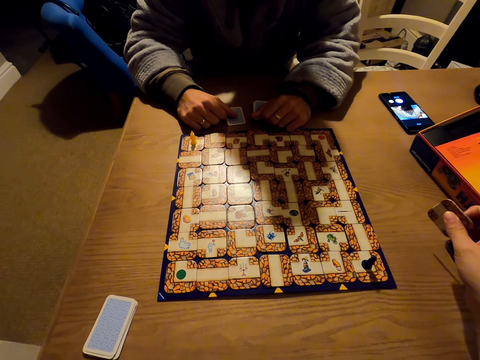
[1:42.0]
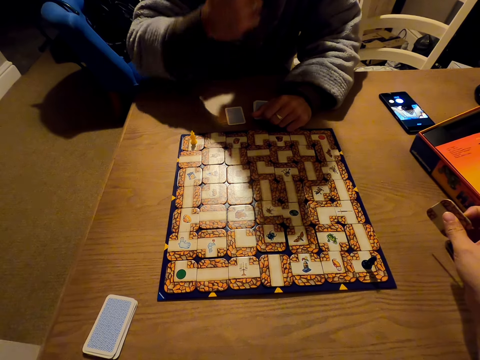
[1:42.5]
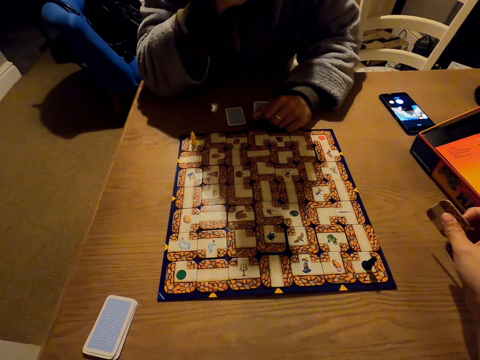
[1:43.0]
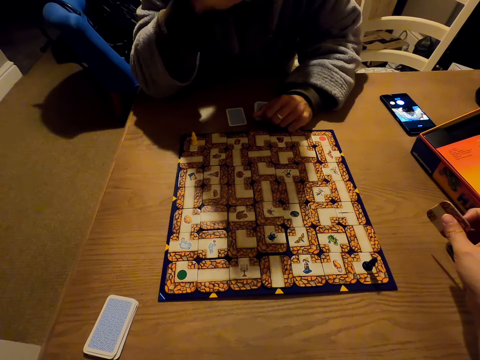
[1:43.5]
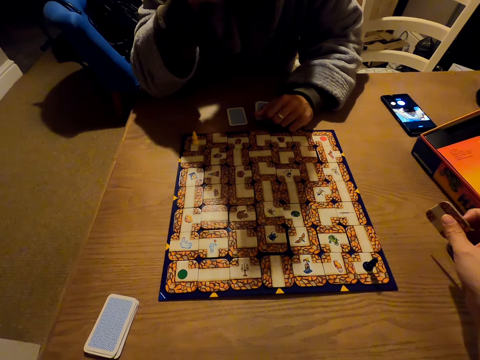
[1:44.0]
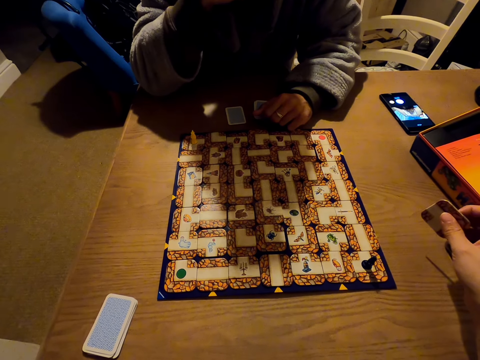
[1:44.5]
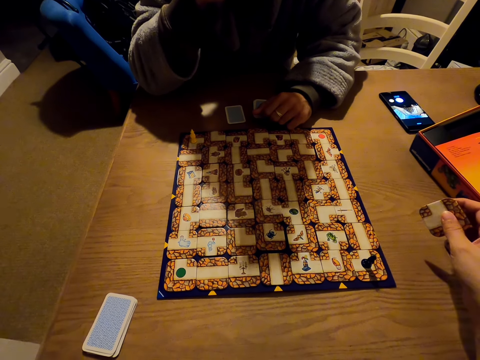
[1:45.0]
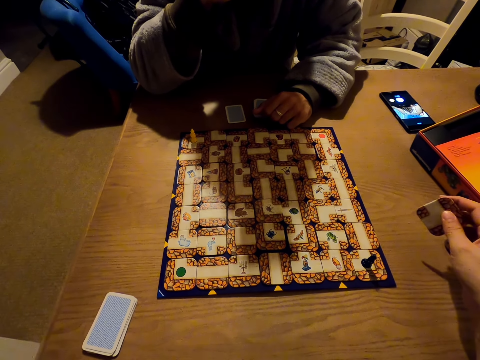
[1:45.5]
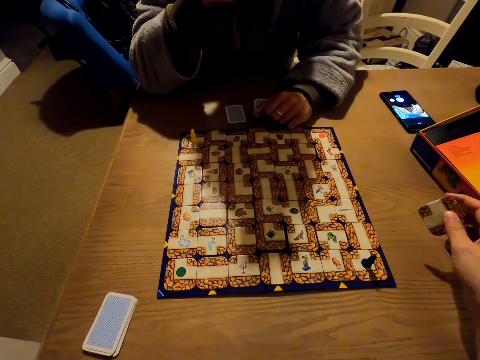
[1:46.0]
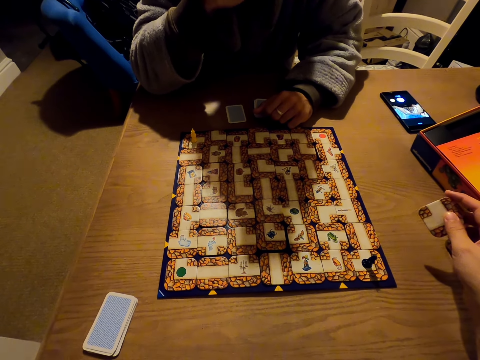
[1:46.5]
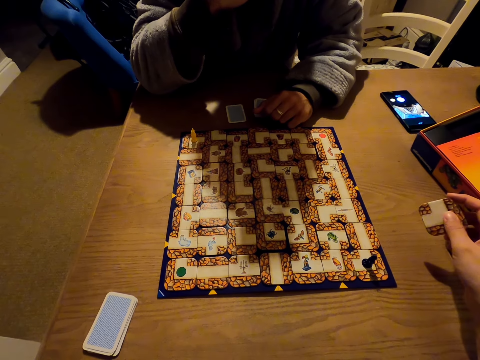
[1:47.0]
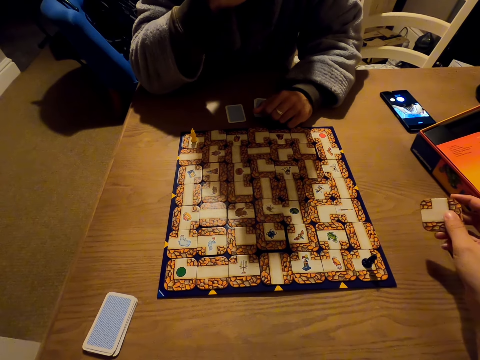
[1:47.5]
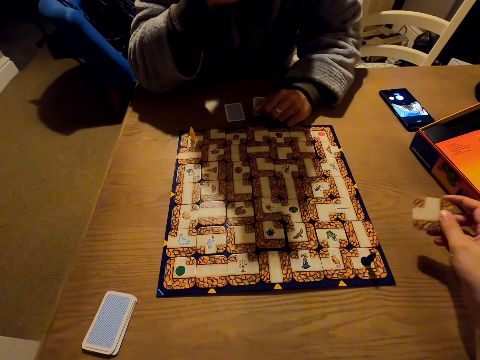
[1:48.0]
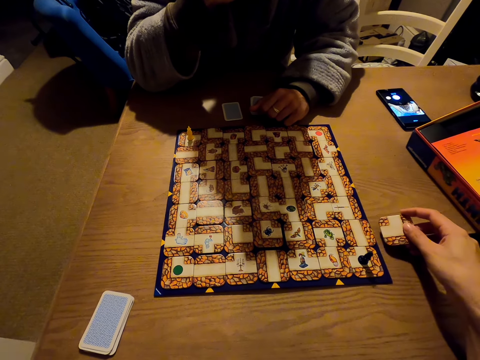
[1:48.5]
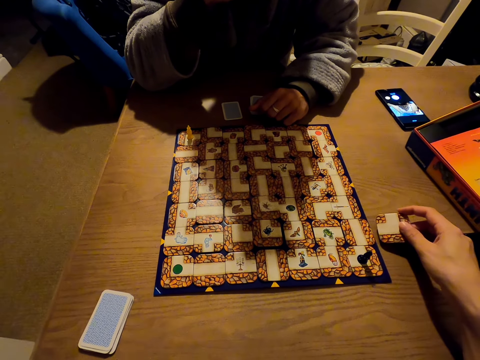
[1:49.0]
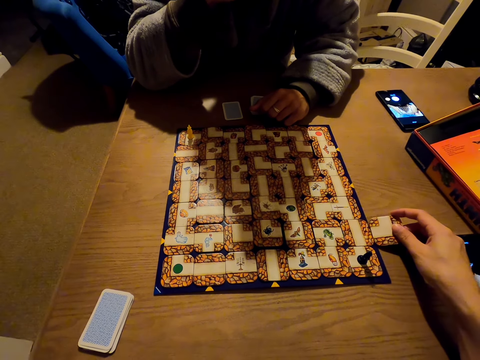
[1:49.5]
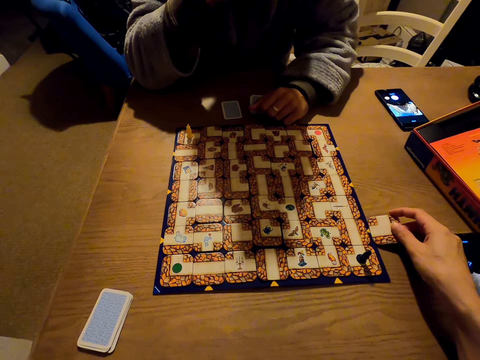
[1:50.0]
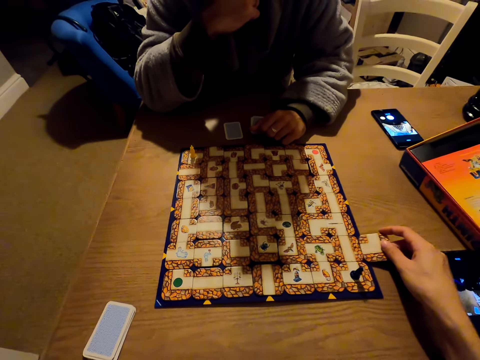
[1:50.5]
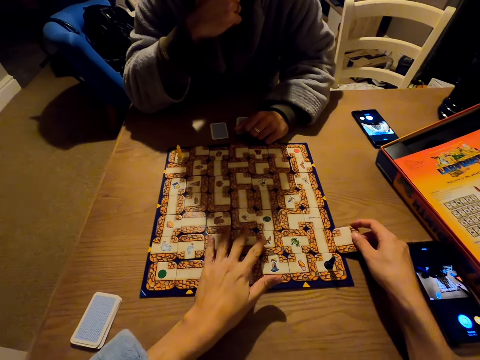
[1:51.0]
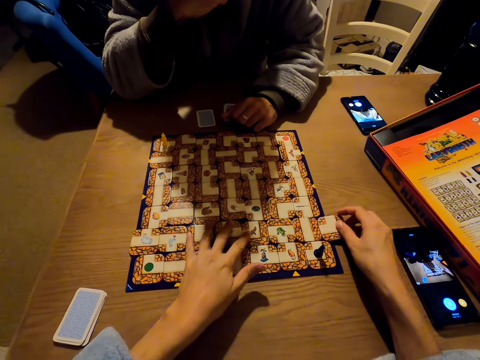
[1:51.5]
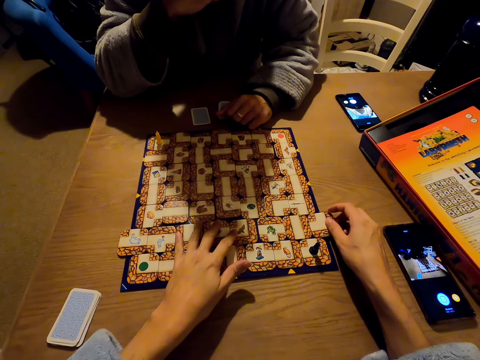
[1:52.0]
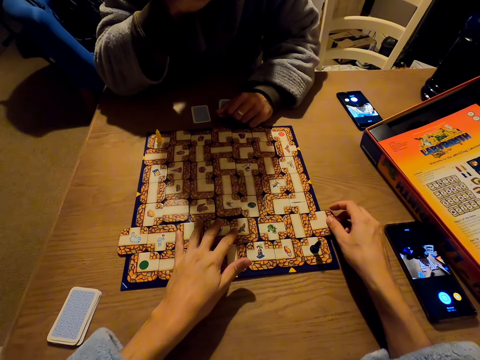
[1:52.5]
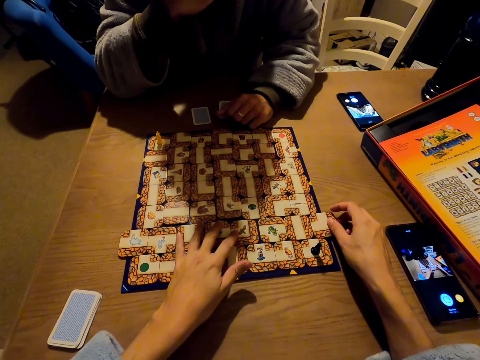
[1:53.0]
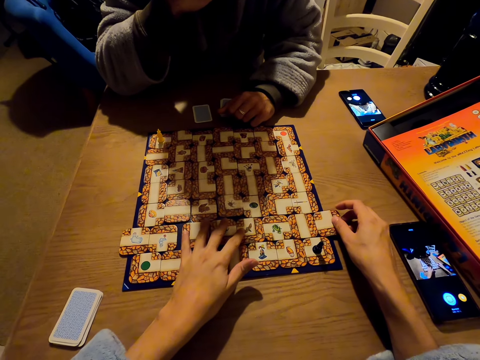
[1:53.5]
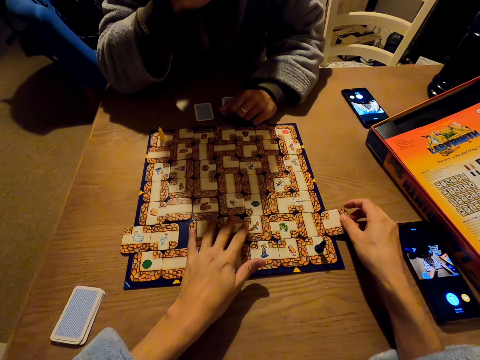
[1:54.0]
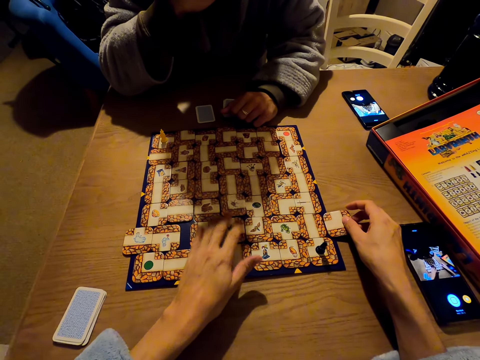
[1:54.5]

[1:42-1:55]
The camera wearer plays the labyrinth board game.

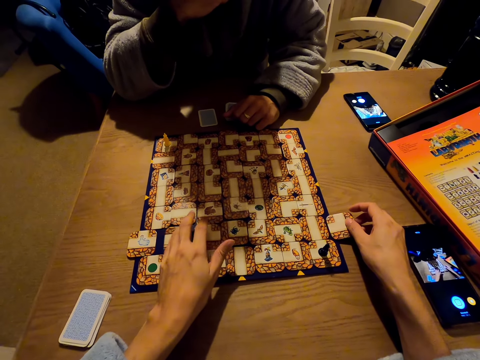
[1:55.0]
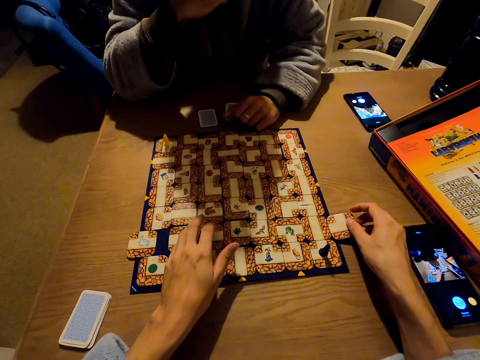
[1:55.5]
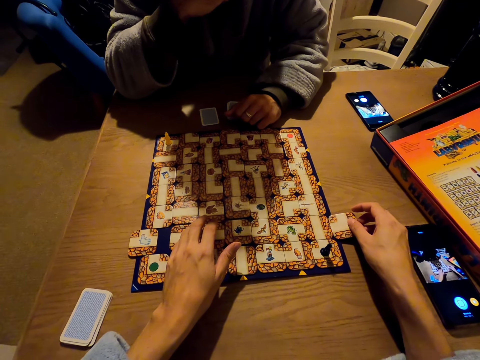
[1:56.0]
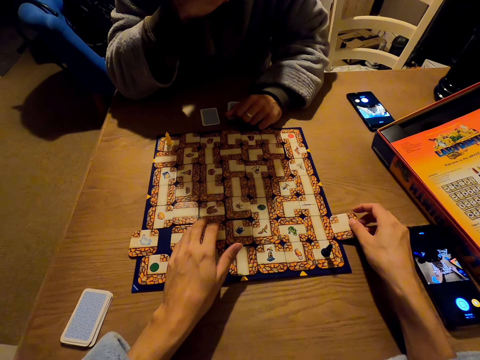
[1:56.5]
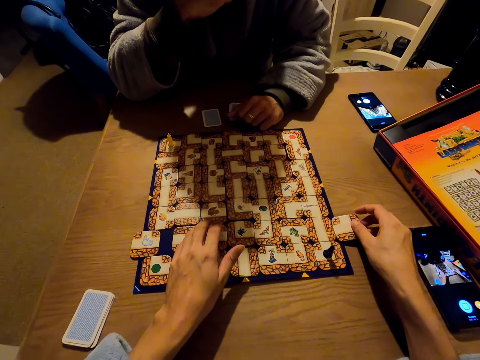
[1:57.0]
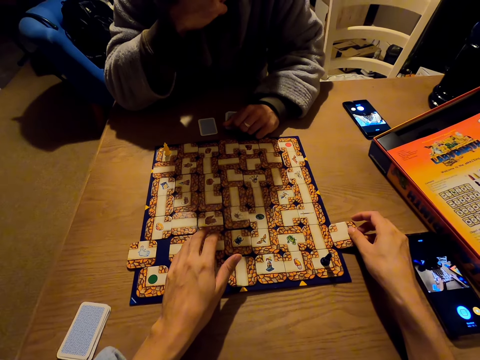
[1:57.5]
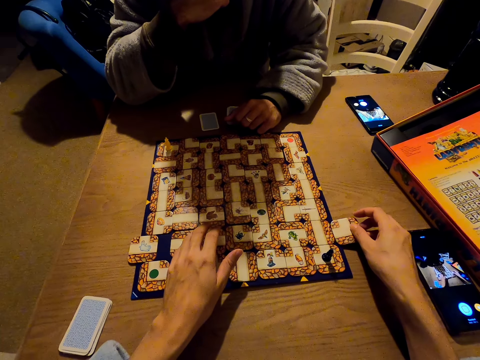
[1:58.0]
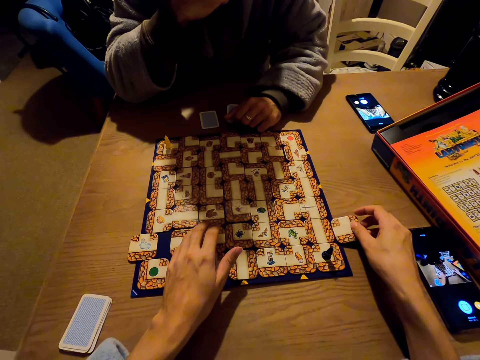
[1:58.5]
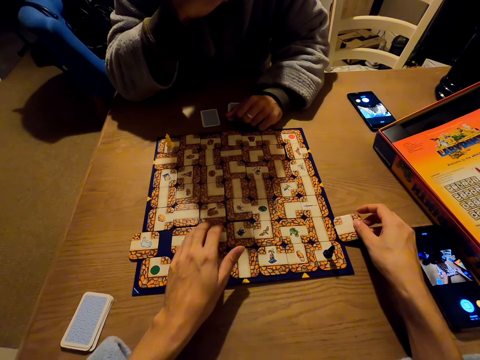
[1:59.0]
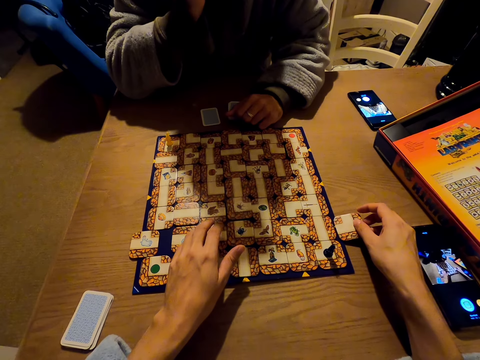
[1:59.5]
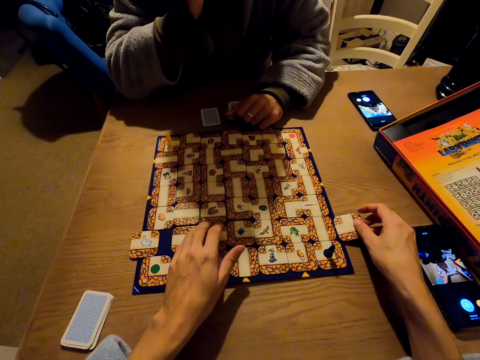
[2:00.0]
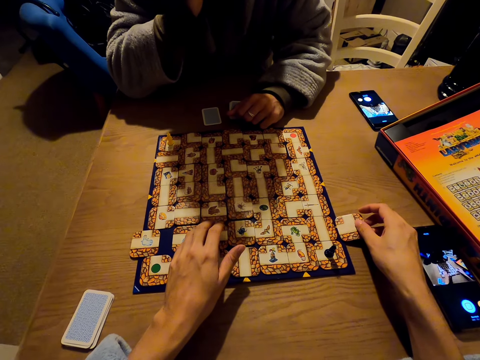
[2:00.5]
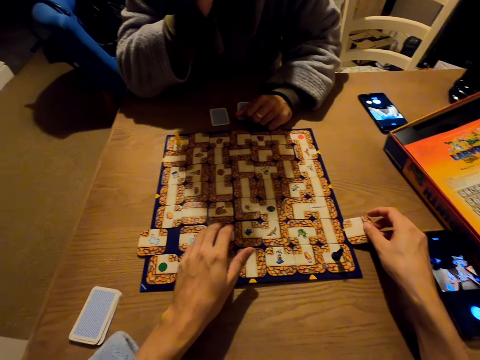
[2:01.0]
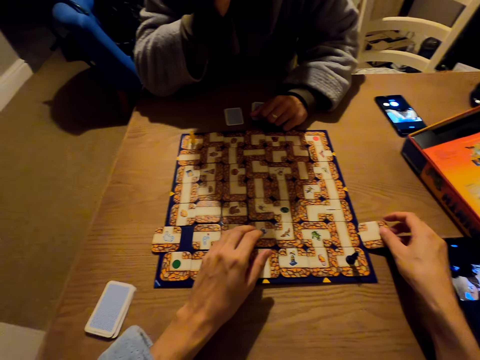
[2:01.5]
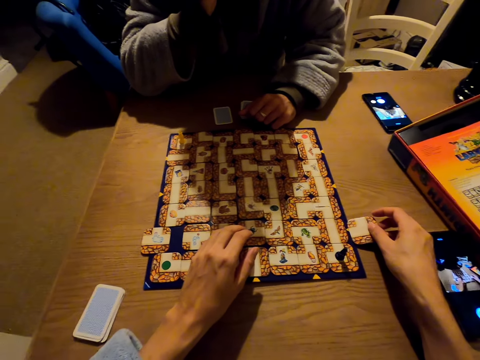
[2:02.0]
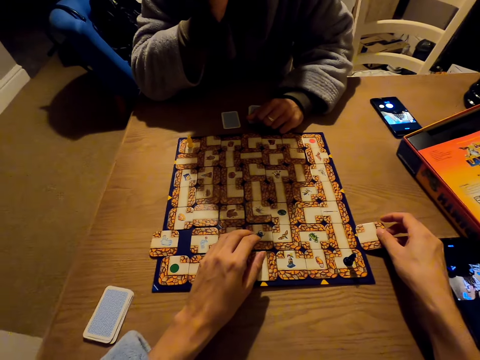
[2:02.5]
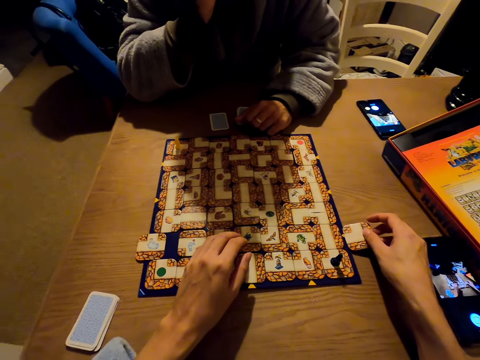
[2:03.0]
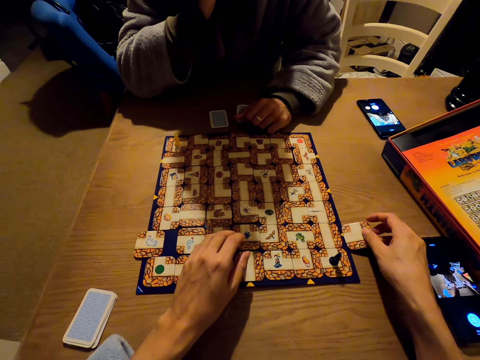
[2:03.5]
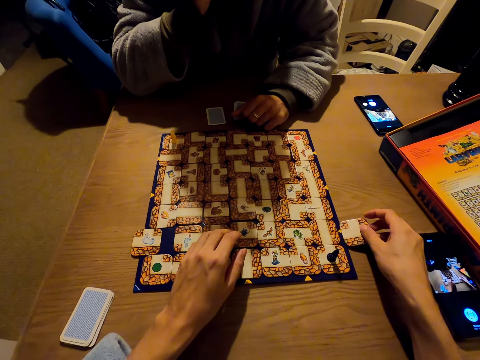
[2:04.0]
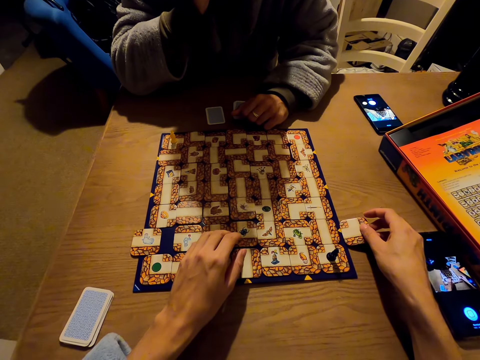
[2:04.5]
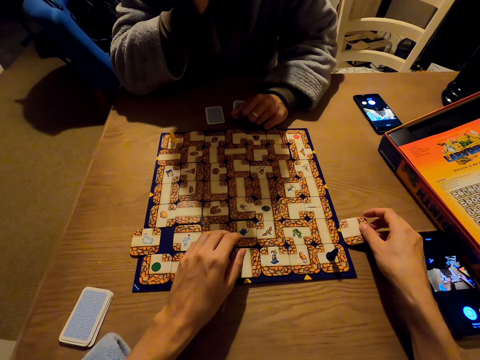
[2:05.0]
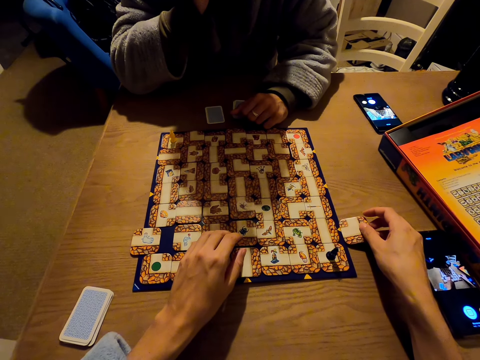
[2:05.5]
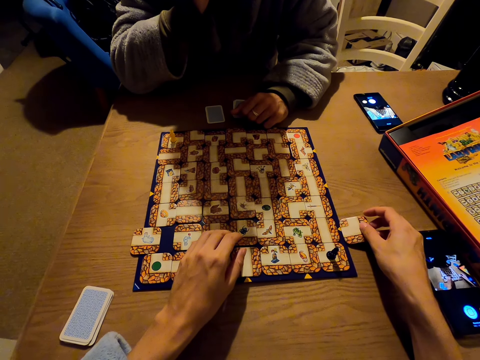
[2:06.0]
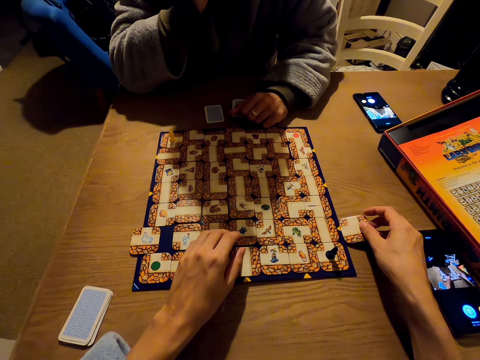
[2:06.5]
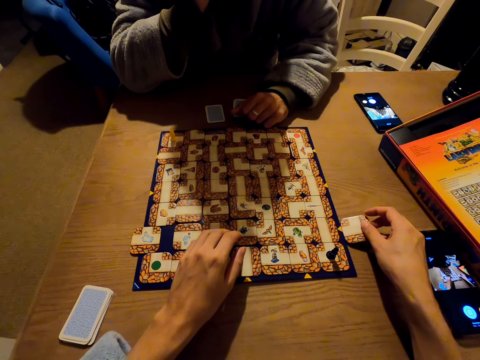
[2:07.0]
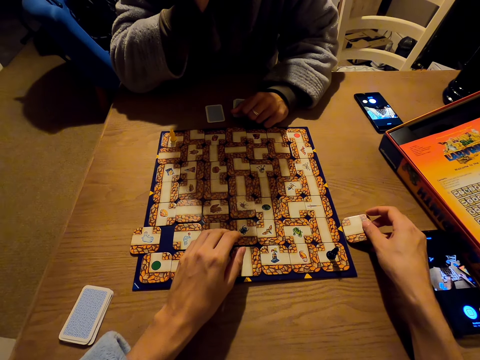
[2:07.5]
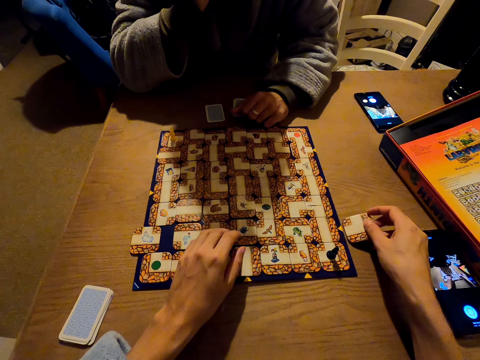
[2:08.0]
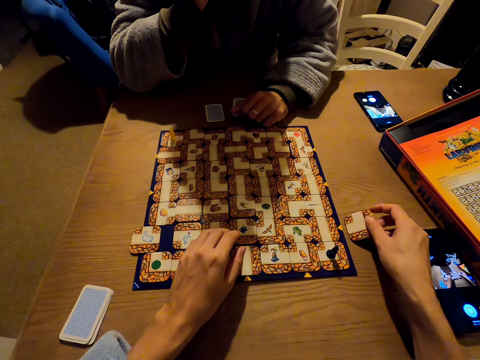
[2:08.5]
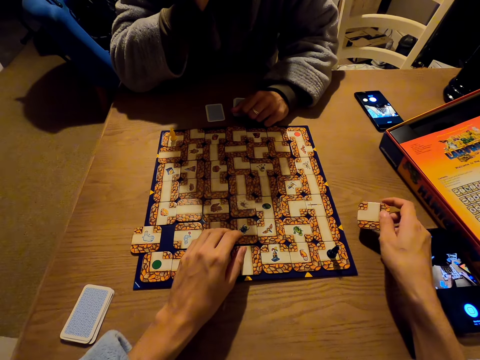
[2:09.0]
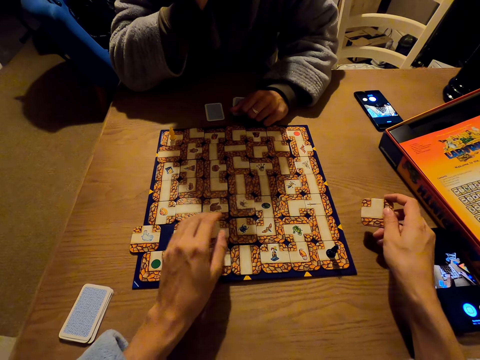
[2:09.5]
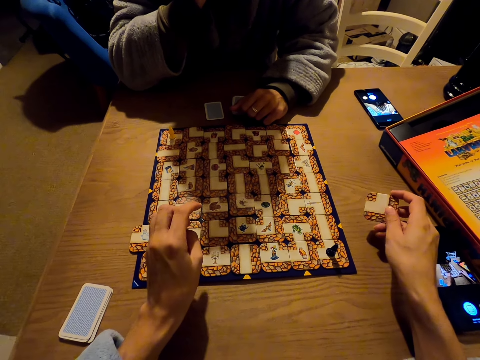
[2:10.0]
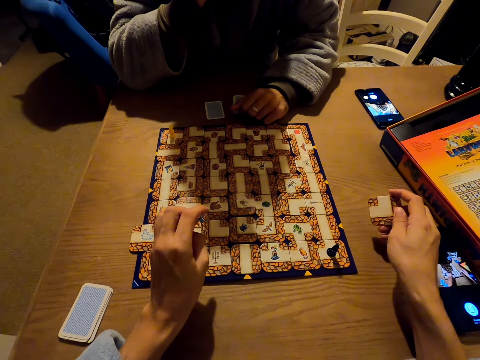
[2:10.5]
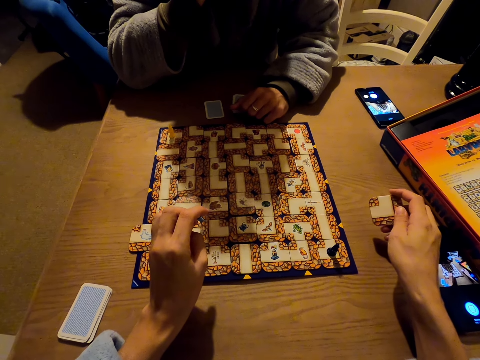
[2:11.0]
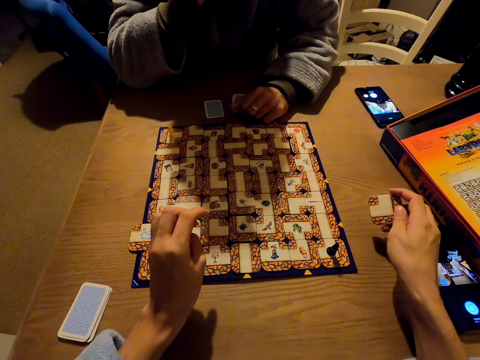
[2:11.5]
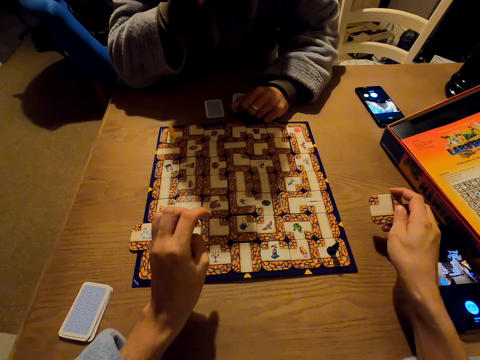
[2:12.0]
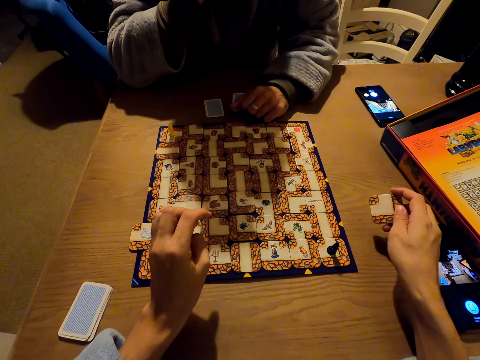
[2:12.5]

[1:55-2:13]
The camera wearer slides the cards. They turn the camera.
